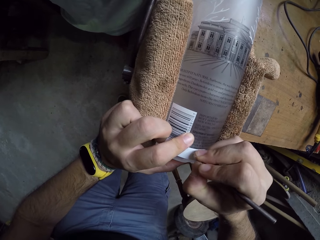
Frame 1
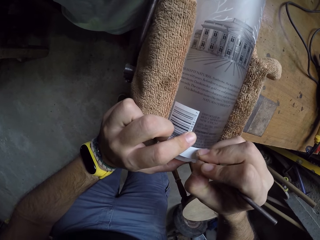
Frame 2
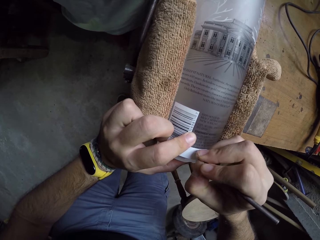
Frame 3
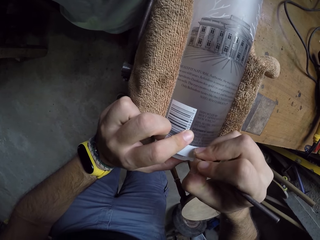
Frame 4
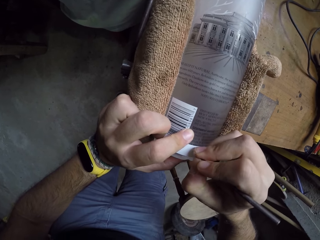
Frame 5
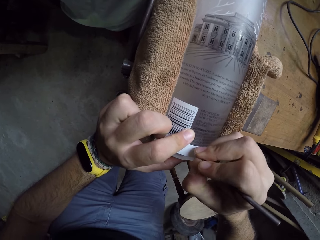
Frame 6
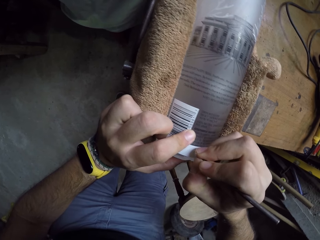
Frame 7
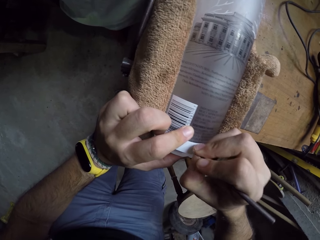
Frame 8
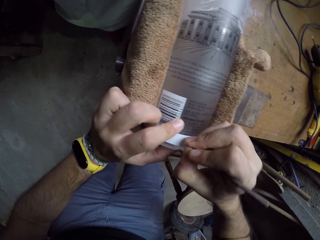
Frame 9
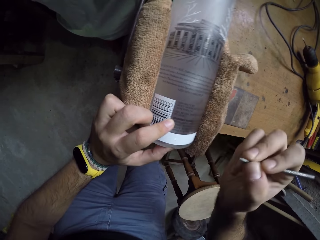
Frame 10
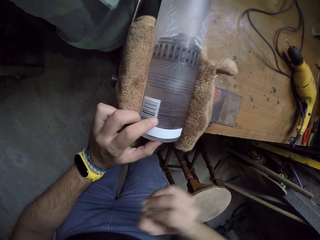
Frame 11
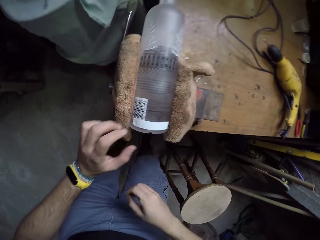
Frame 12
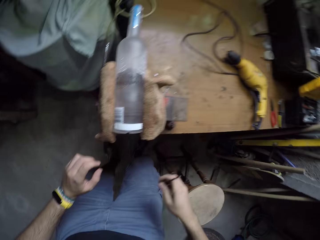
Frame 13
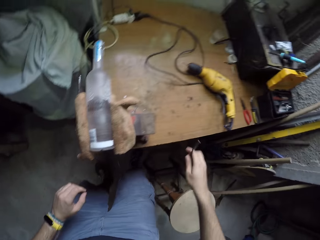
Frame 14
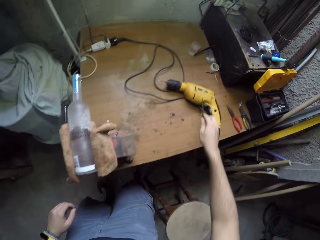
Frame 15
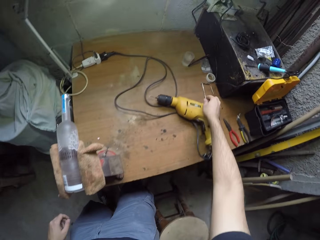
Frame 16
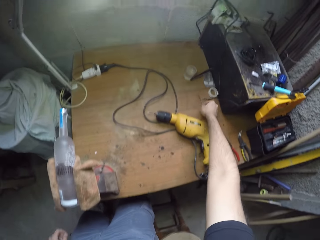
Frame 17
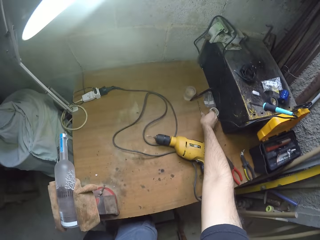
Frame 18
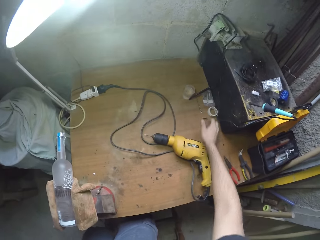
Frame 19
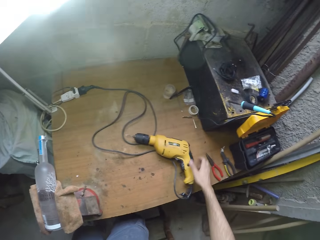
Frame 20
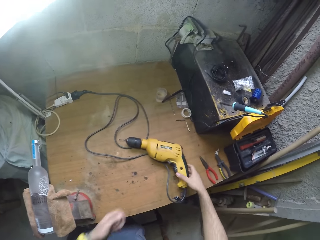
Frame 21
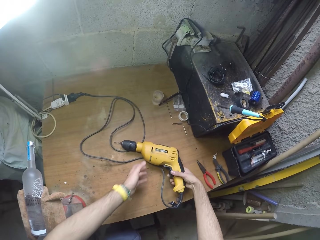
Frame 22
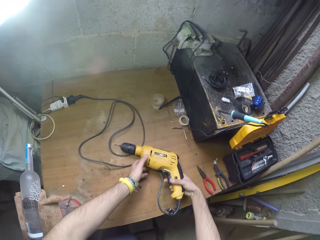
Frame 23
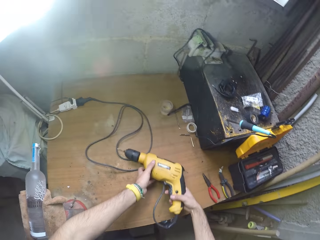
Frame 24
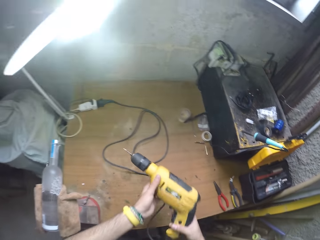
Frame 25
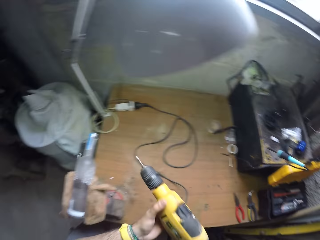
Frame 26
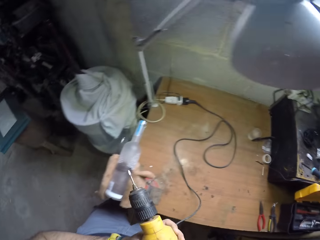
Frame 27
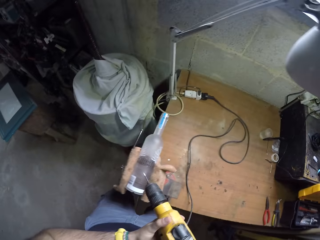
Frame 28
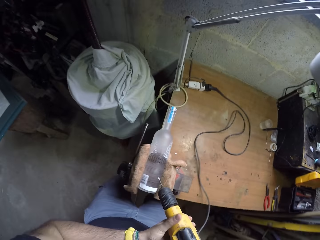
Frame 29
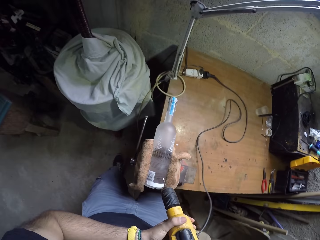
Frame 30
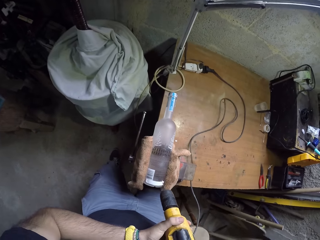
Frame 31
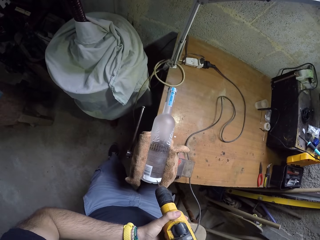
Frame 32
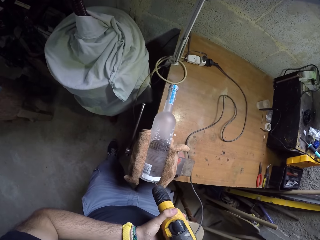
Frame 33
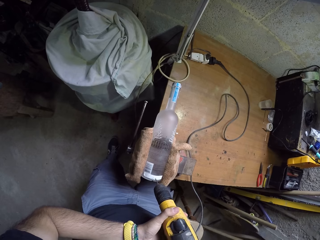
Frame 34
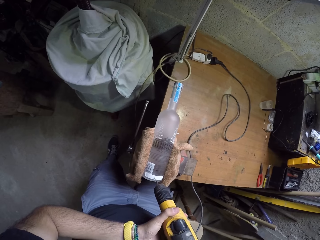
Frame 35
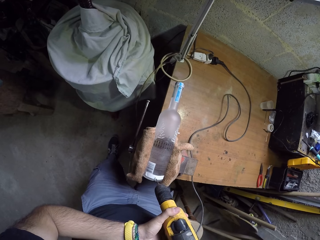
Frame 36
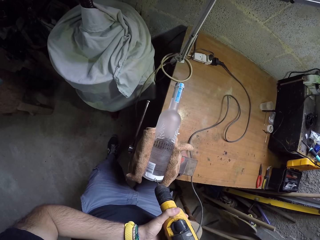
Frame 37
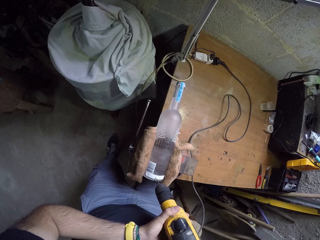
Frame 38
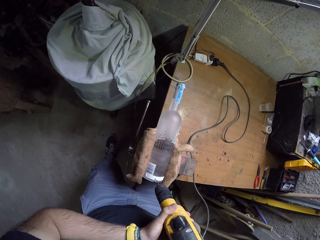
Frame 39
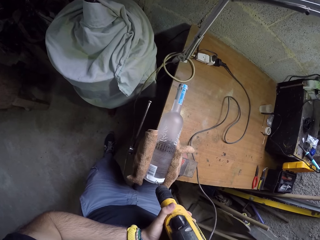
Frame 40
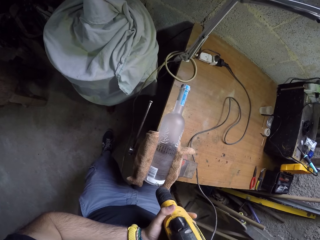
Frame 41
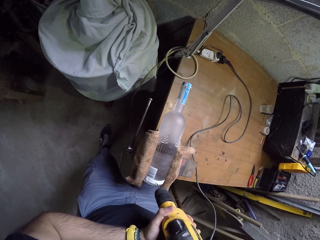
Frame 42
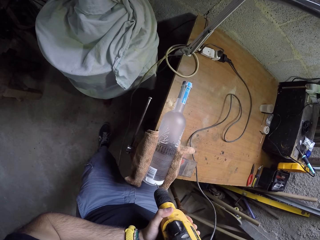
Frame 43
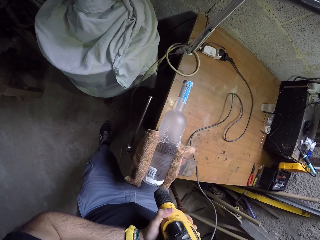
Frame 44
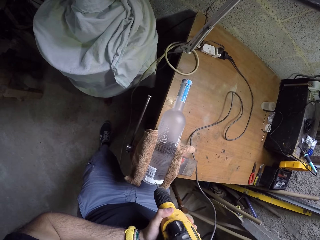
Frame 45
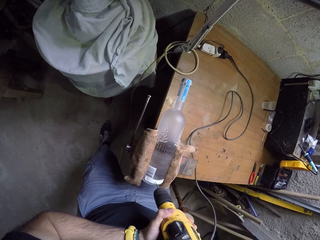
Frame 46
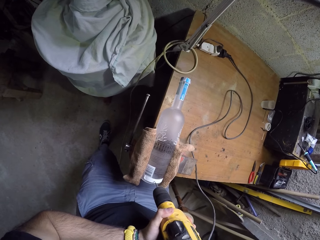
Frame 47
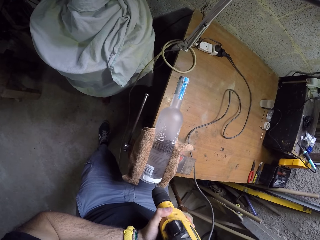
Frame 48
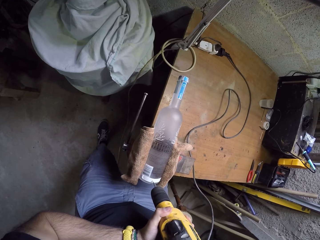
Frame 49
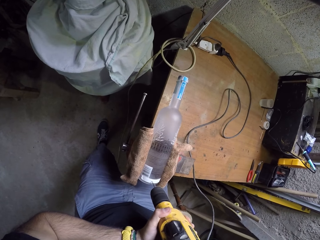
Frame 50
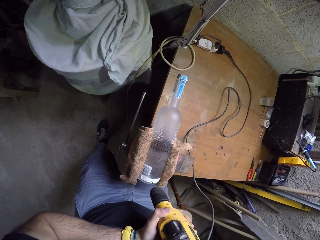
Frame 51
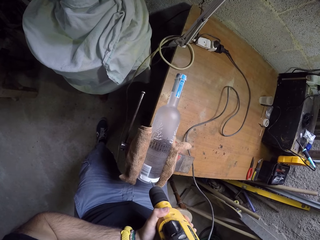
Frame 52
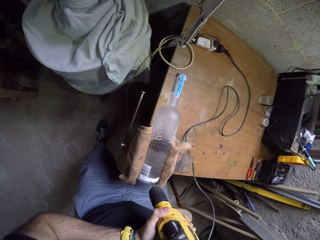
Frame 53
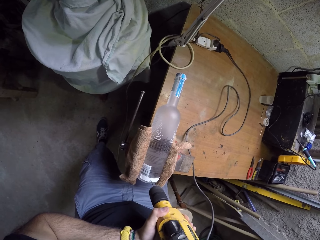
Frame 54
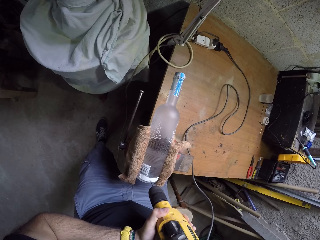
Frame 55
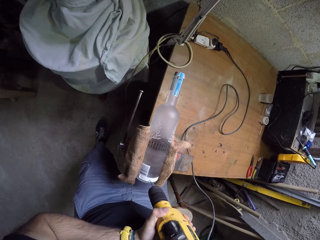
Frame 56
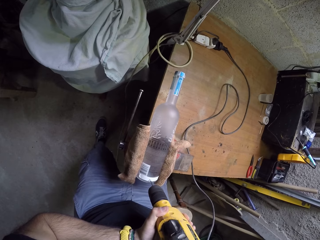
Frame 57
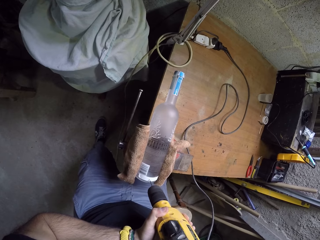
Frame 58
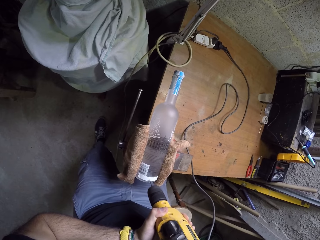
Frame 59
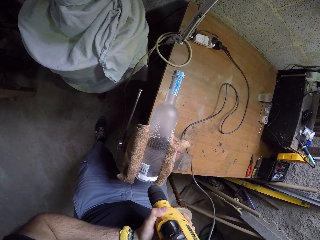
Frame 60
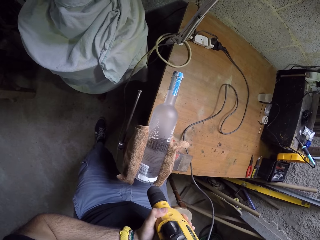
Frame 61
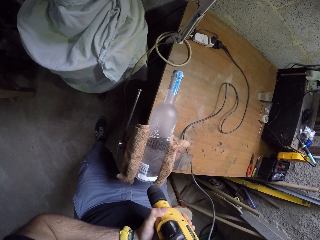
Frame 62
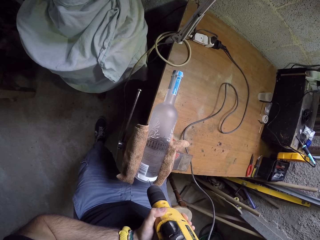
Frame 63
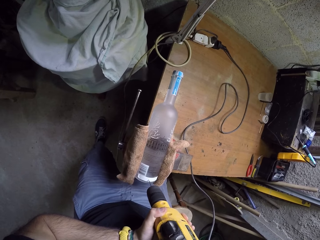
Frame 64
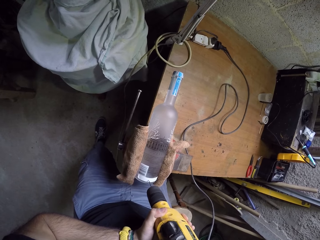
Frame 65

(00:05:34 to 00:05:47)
The camera wearer looks around a garage. They put the screwdriver shank on the table. They pick a drill machine from the table. They drill a hole in a glass bottle on the table clamp with the drill machine.

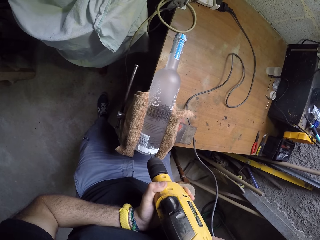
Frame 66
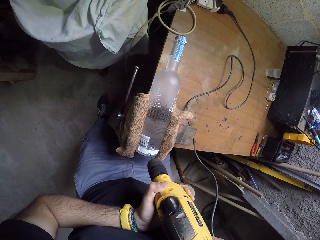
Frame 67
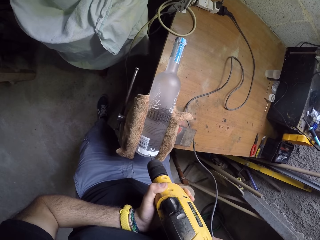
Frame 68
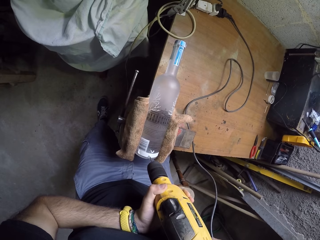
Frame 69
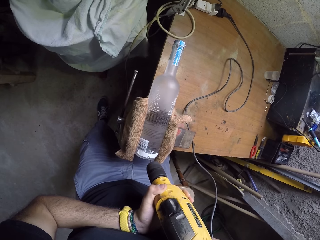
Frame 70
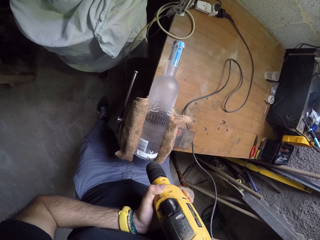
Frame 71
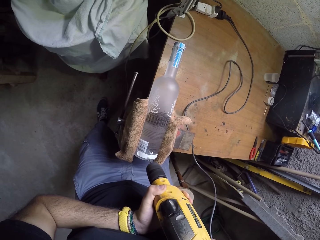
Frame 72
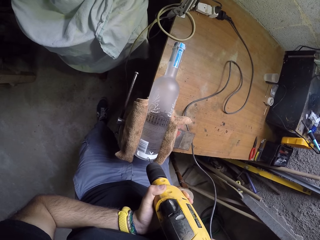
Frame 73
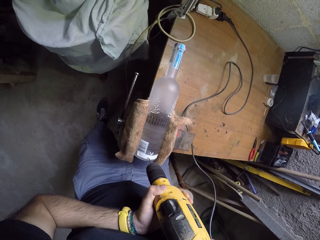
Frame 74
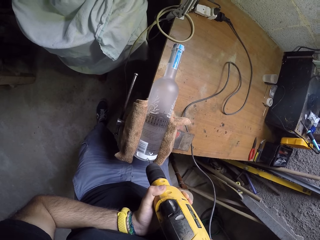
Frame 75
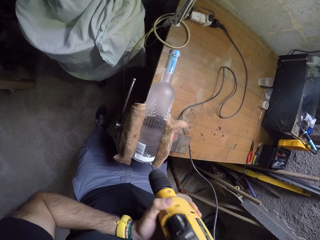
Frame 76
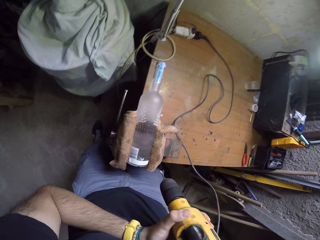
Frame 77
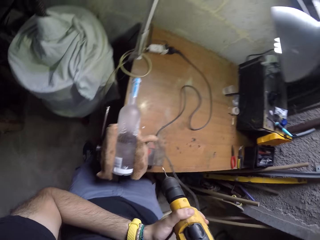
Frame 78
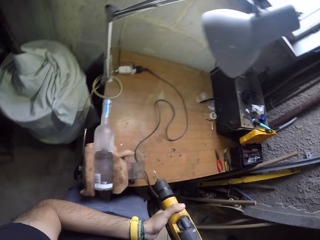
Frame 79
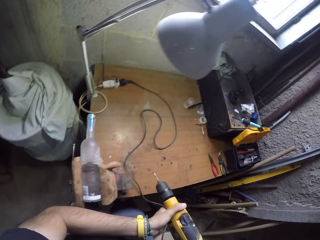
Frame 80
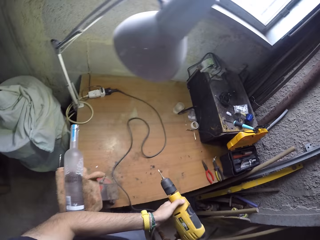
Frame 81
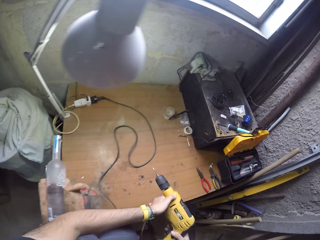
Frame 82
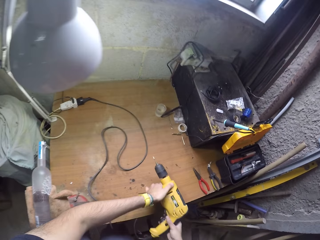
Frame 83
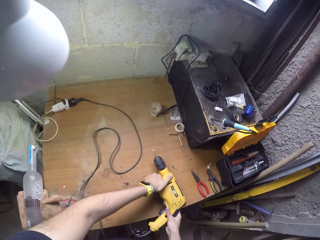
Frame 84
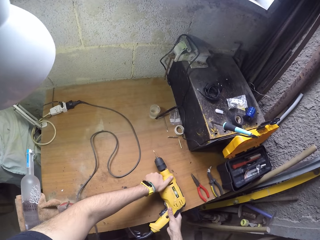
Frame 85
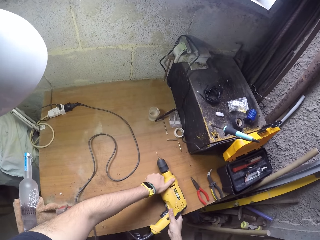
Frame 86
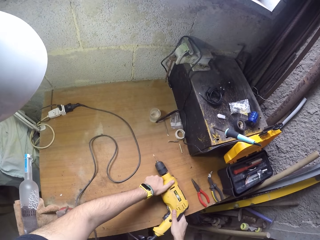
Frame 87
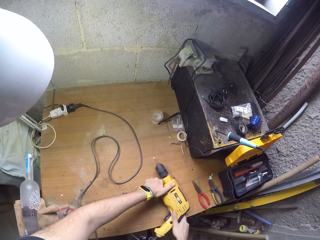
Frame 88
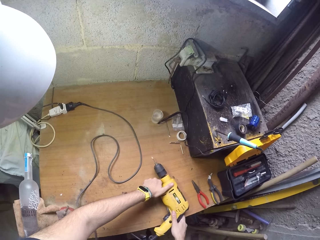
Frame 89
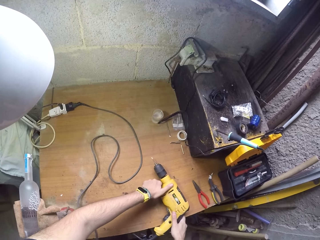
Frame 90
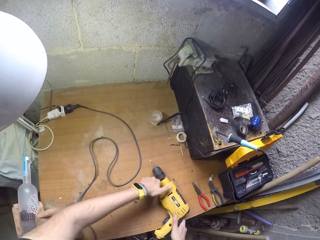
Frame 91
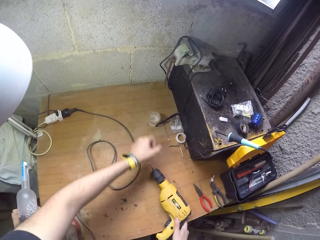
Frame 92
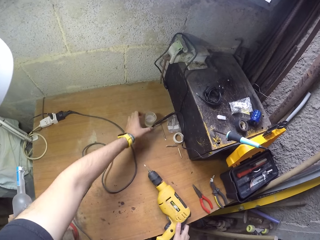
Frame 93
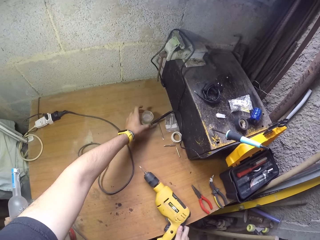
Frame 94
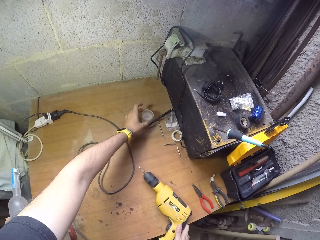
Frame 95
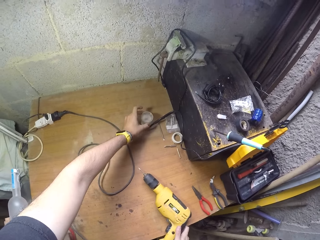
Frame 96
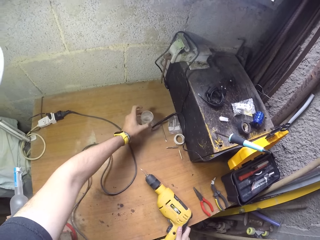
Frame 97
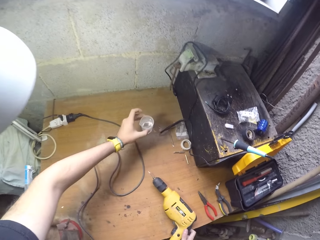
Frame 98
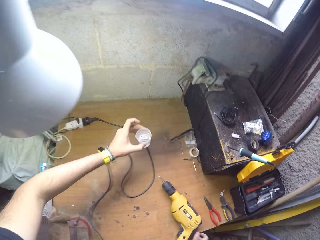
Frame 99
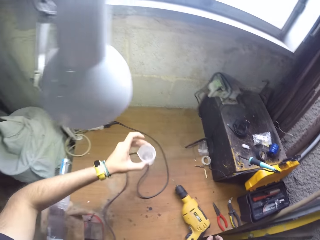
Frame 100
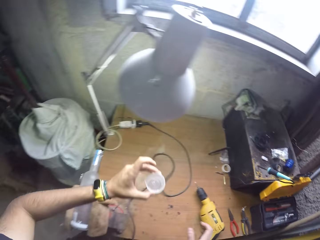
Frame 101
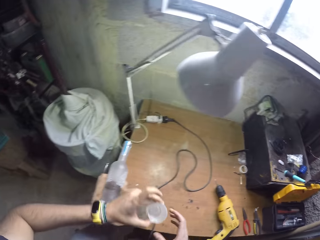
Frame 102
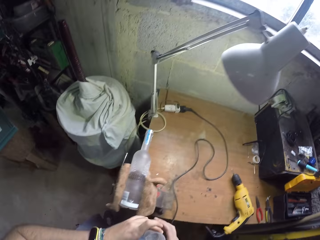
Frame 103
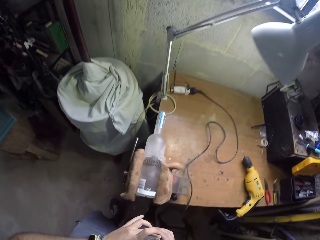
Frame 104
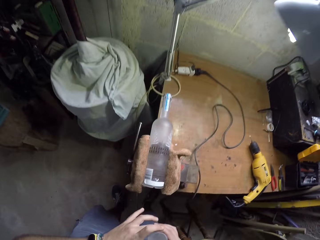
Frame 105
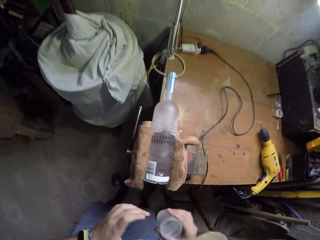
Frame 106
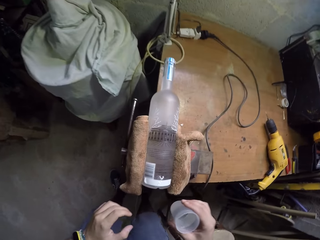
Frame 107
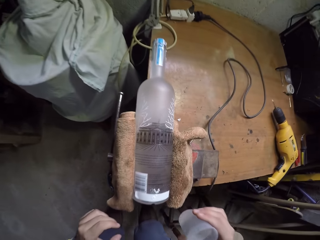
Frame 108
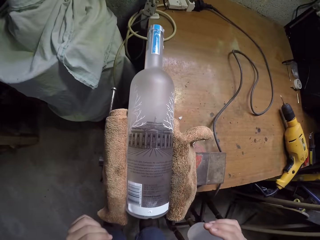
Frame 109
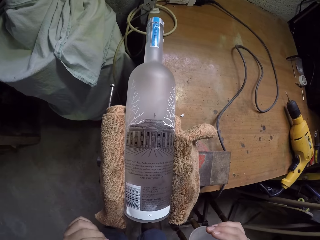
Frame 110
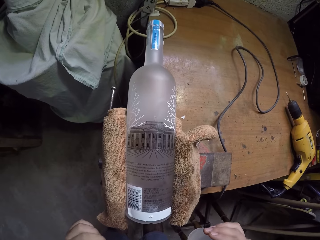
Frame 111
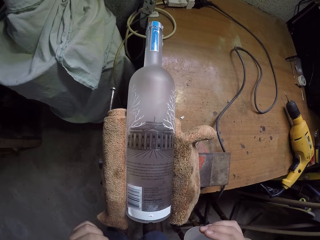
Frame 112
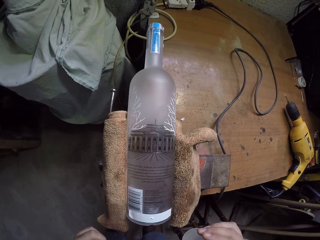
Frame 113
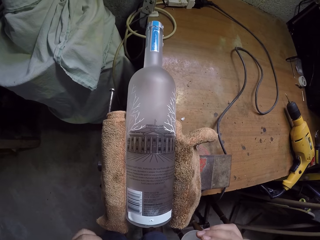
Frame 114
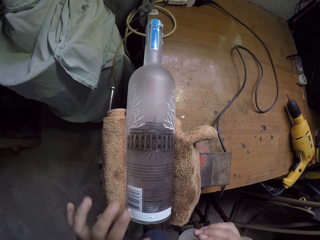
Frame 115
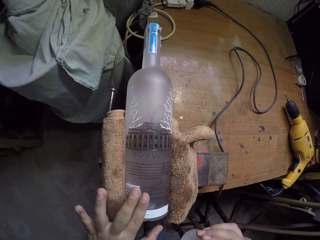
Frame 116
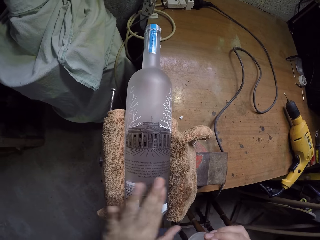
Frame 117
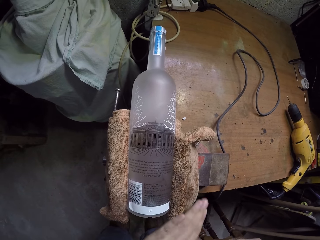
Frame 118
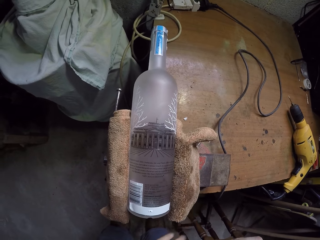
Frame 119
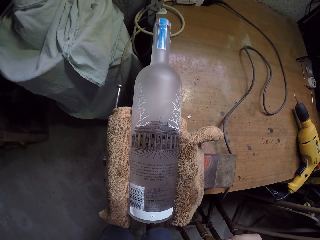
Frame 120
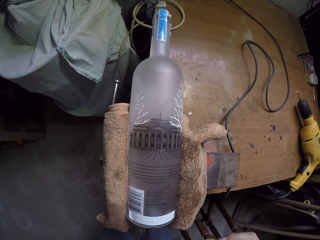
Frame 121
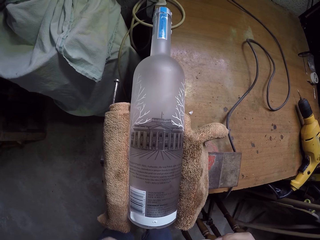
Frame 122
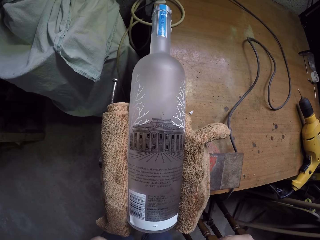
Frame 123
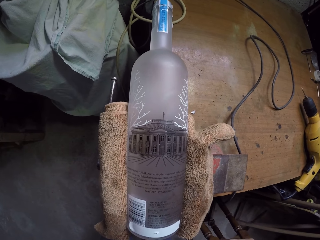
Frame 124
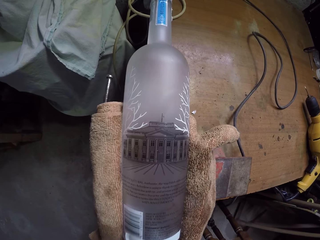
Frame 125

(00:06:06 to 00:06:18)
The camera wearer removes the drill machine from the glass bottle. They put the drill machine on the table. They pick a cup of liquid from the table. They look around a garage. They blow dirt from the bottle. They wipe the glass bottle with a hand. They wipe dirt from a measuring cup. They look around the garage.
